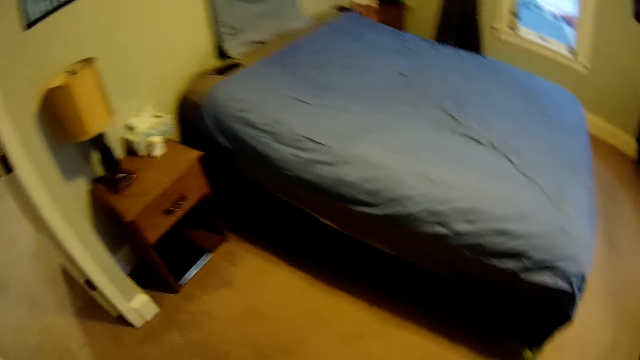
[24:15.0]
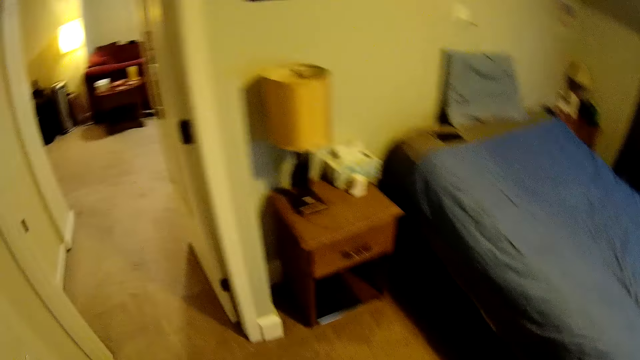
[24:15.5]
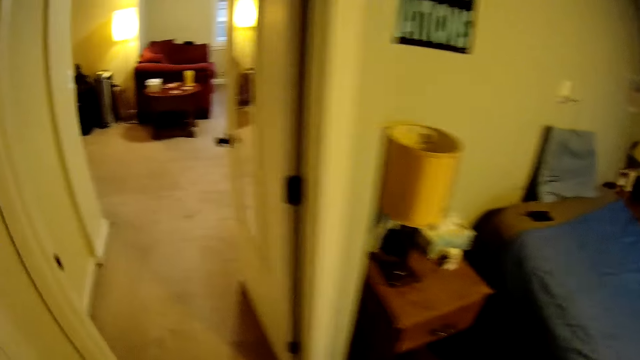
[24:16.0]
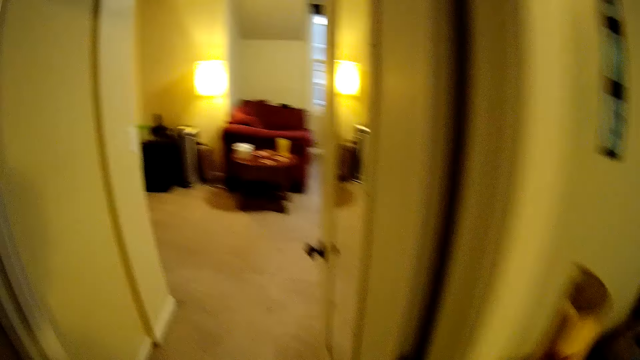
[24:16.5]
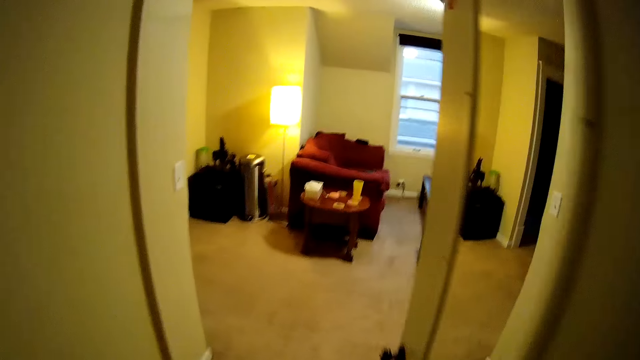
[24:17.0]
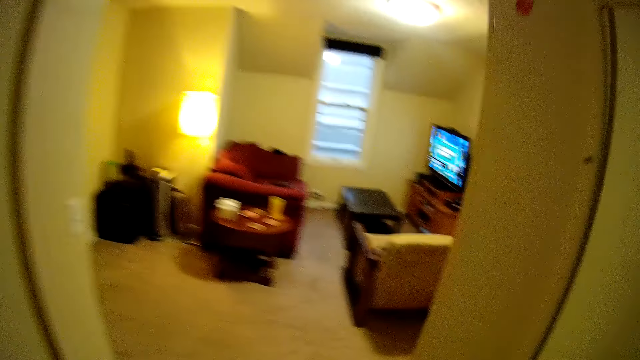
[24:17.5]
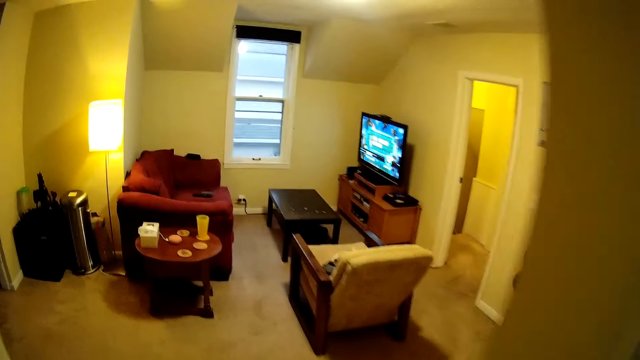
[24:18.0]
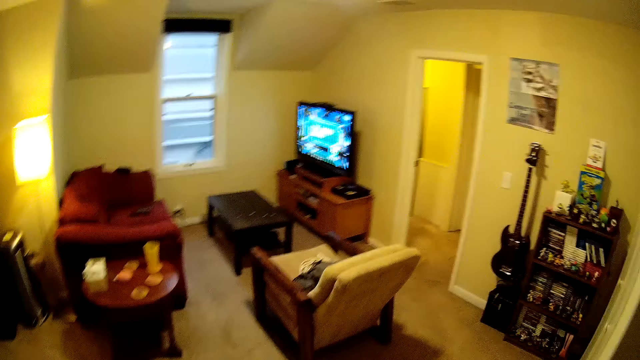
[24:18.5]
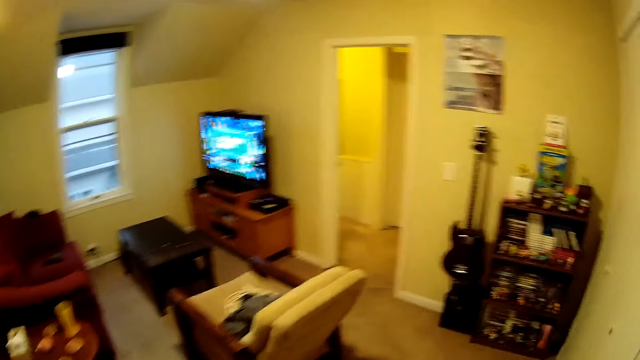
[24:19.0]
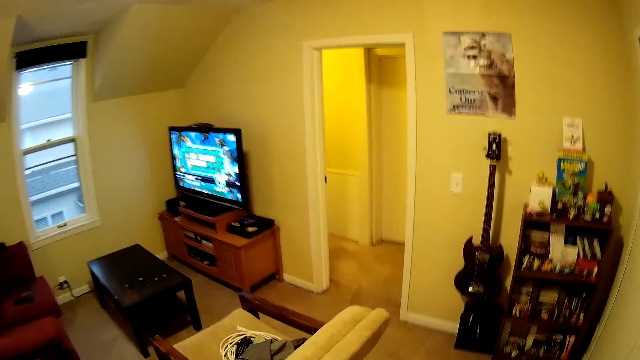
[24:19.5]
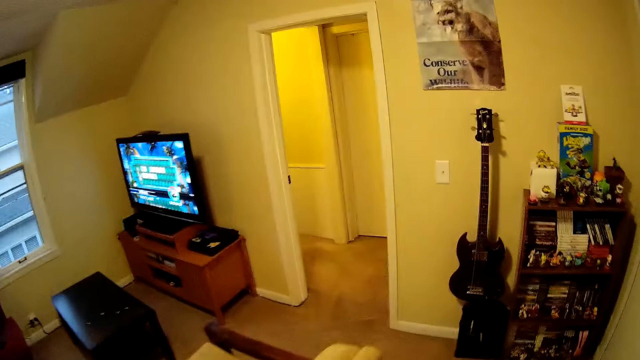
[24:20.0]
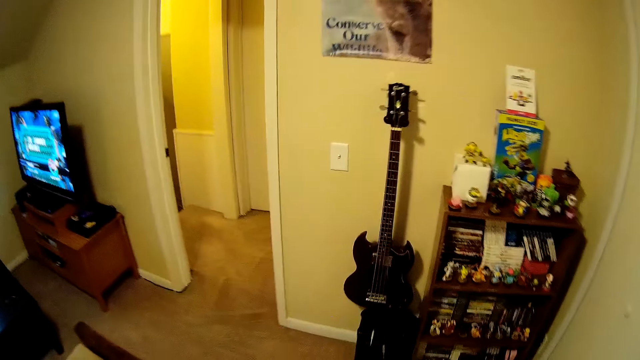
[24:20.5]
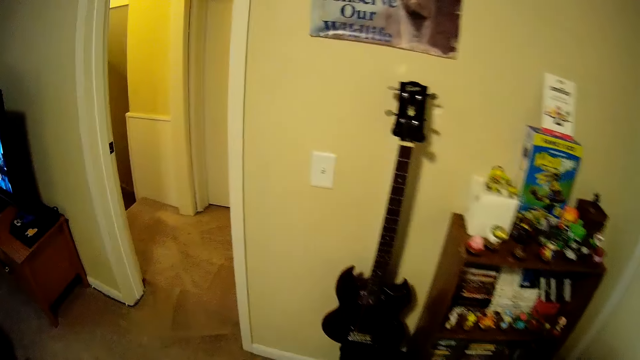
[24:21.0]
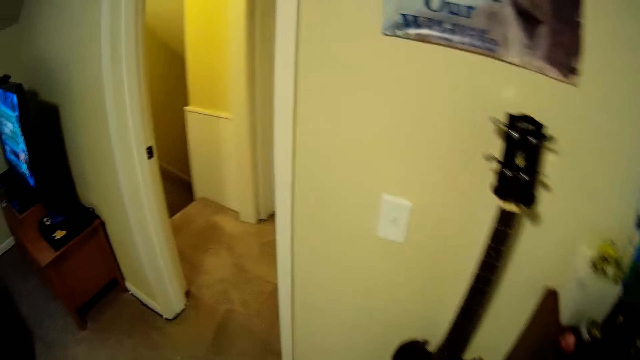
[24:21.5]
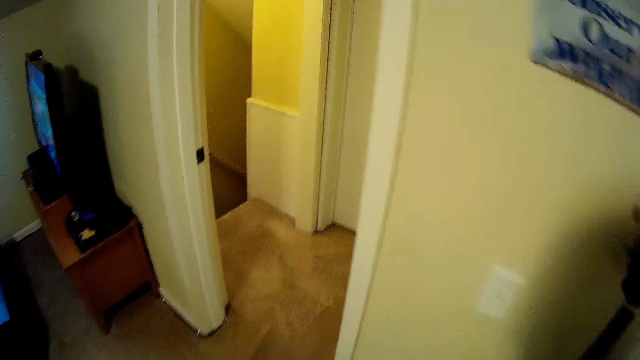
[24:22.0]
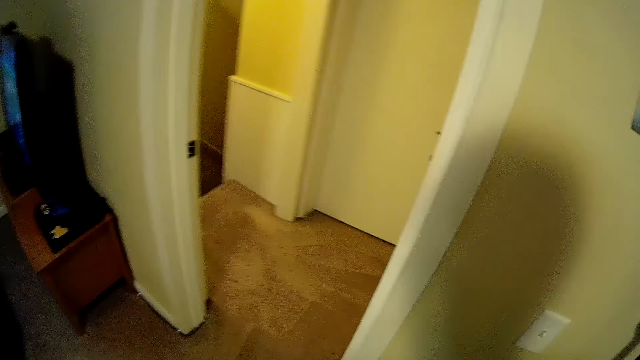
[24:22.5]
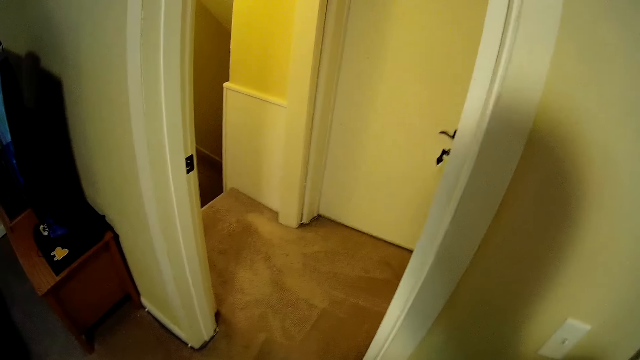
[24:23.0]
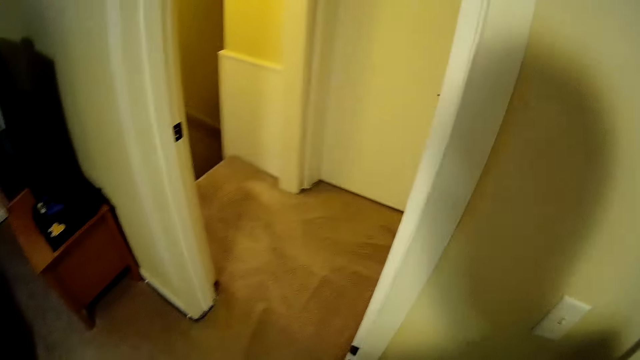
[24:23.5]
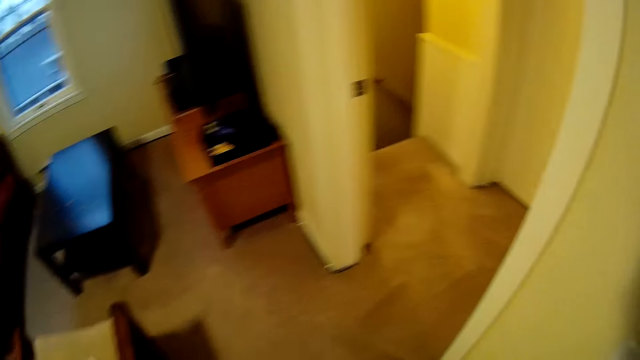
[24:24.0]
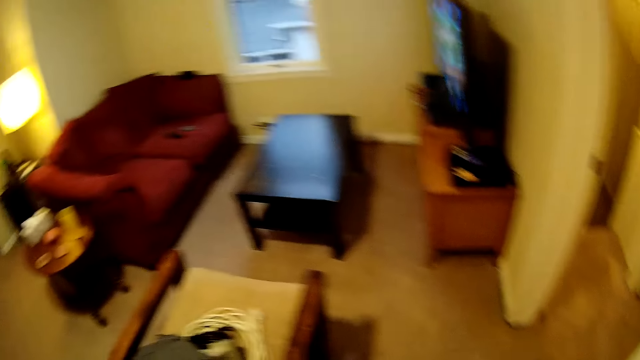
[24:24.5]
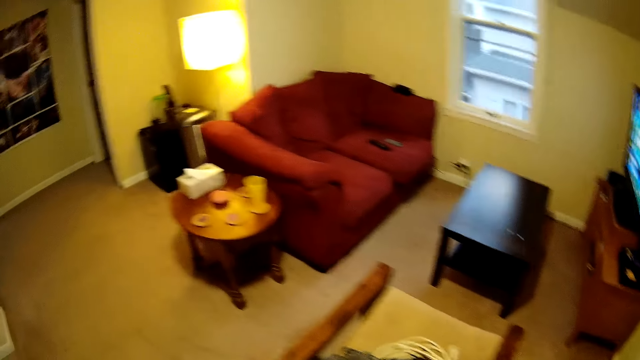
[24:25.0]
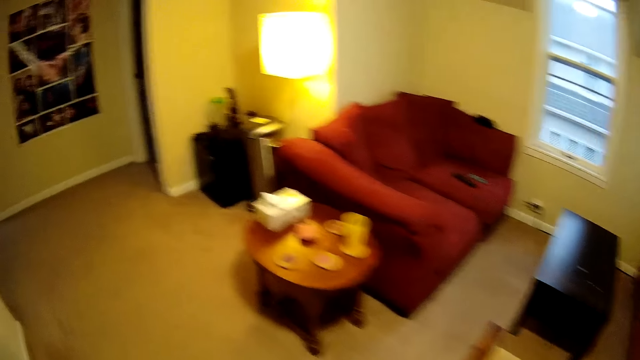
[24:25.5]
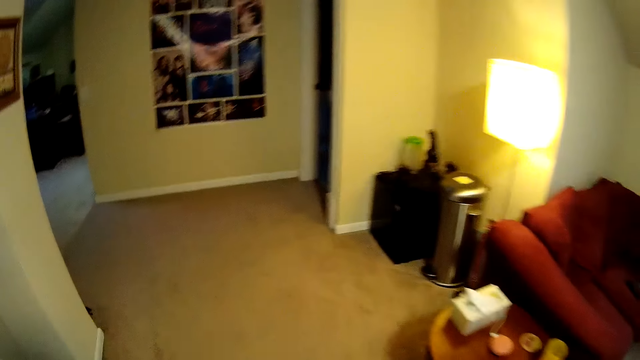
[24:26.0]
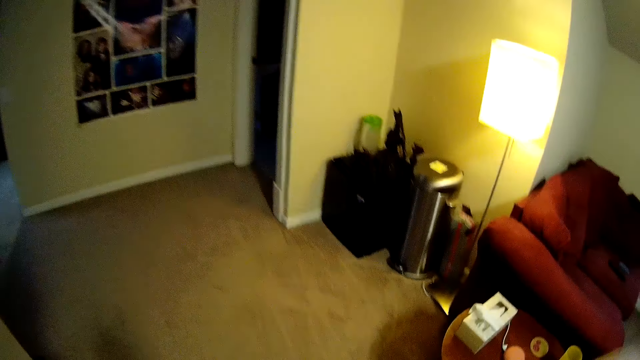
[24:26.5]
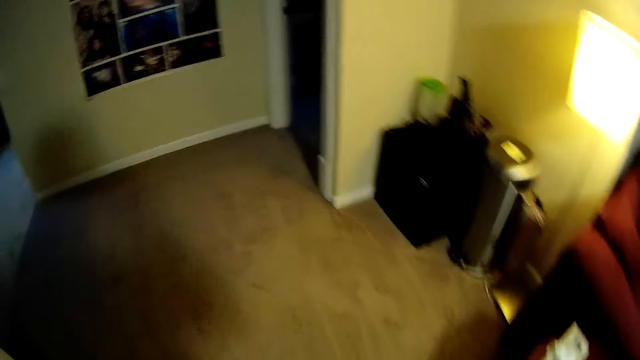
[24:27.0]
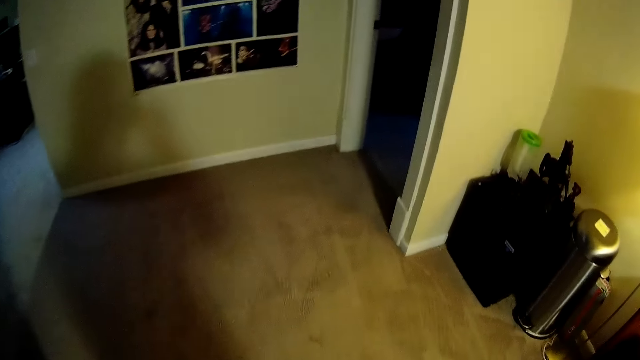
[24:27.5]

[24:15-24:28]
The camera wearer looks around. They walk to the living room. They look around. They put the vacuum cleaner on the floor. They walk around in the room.
